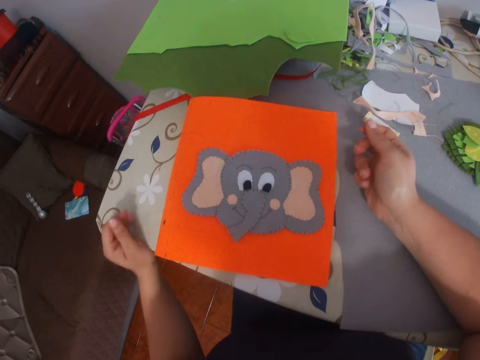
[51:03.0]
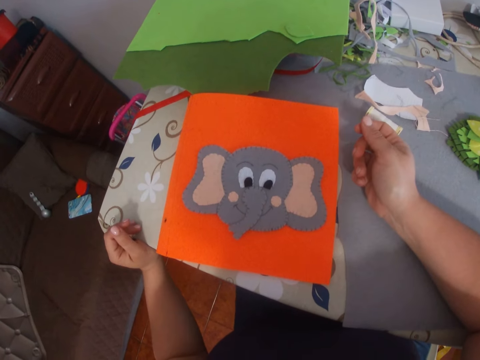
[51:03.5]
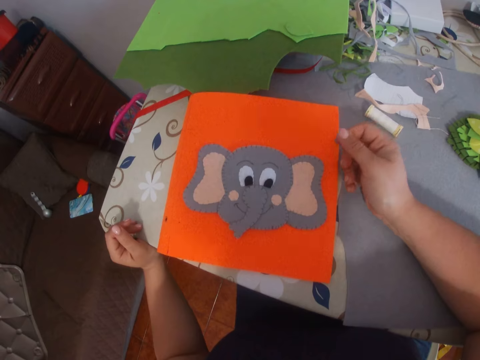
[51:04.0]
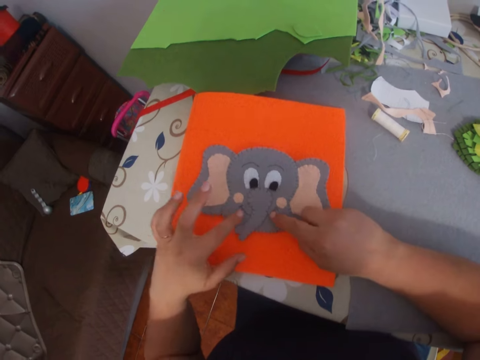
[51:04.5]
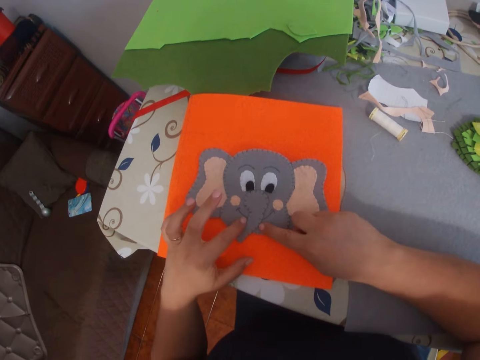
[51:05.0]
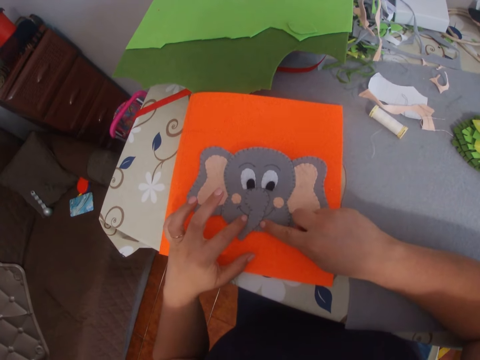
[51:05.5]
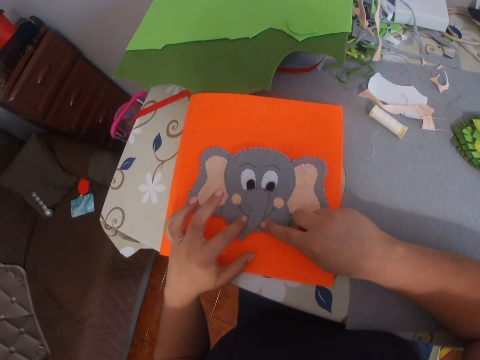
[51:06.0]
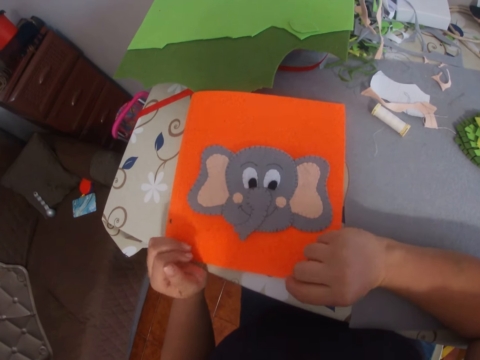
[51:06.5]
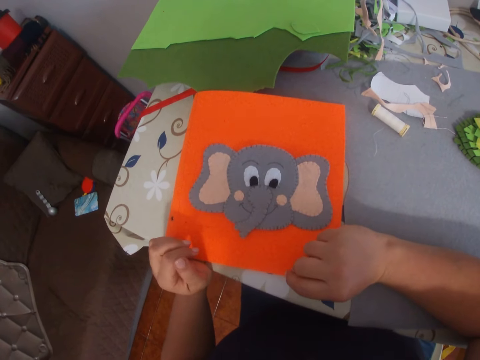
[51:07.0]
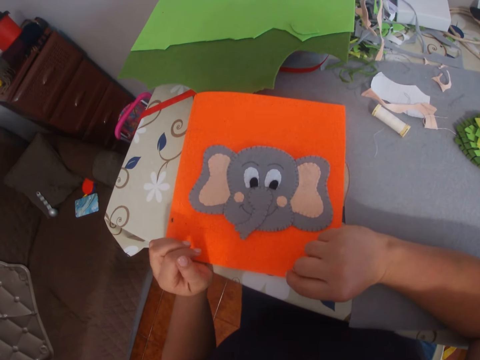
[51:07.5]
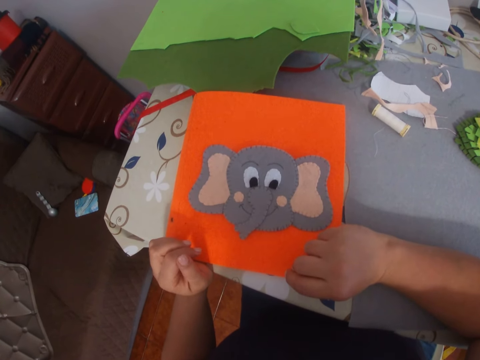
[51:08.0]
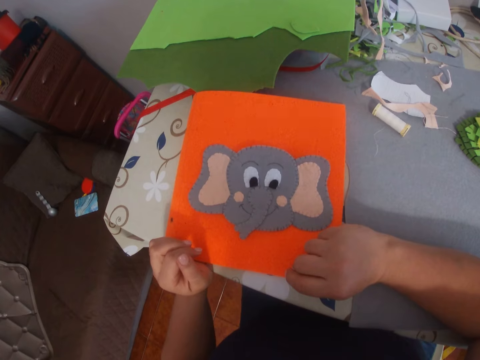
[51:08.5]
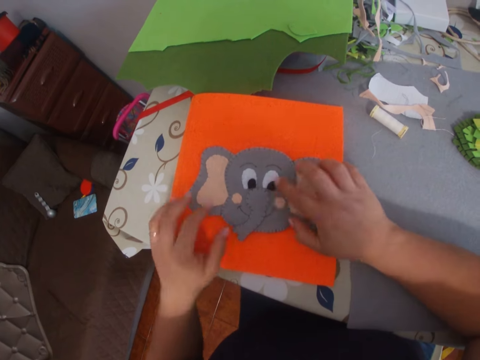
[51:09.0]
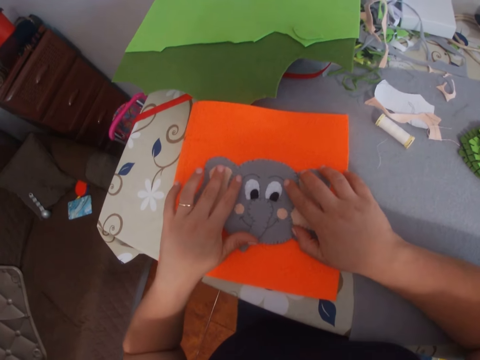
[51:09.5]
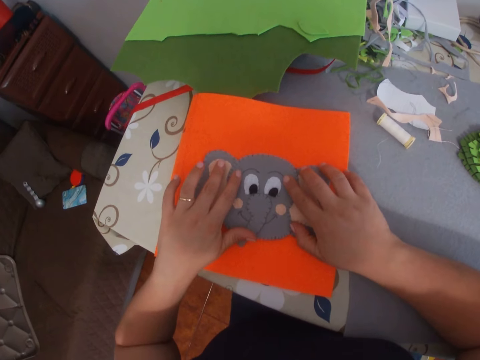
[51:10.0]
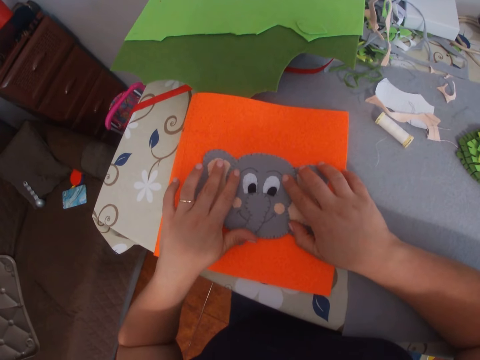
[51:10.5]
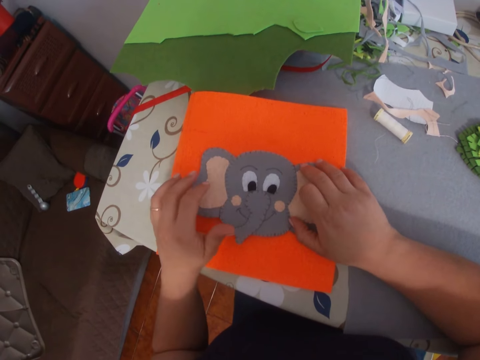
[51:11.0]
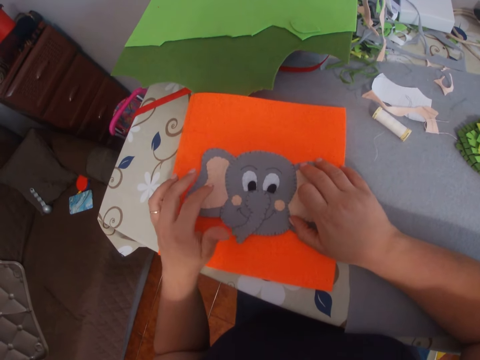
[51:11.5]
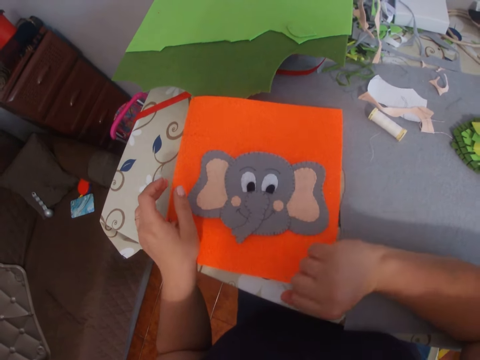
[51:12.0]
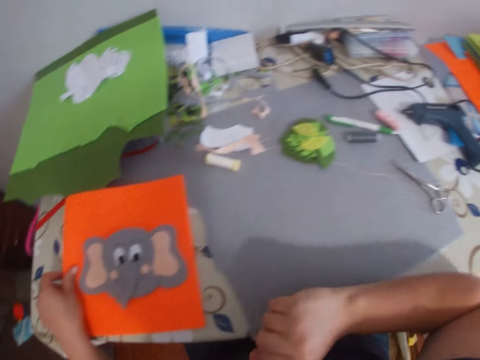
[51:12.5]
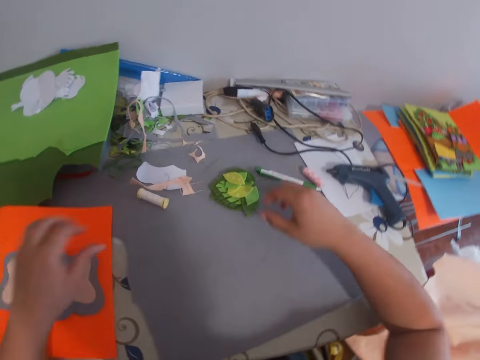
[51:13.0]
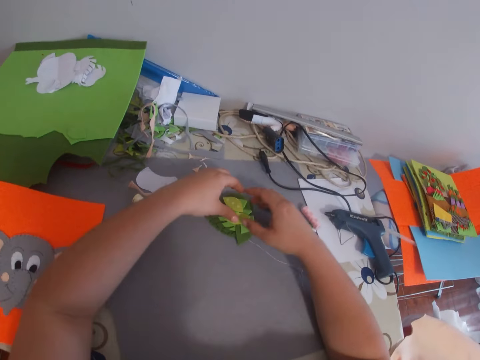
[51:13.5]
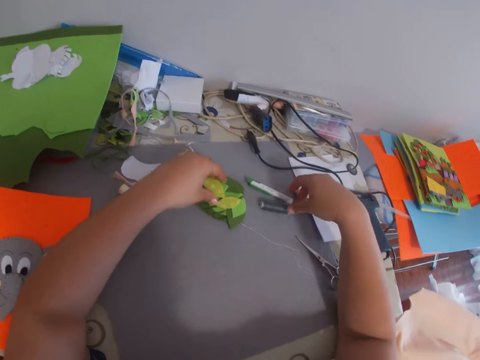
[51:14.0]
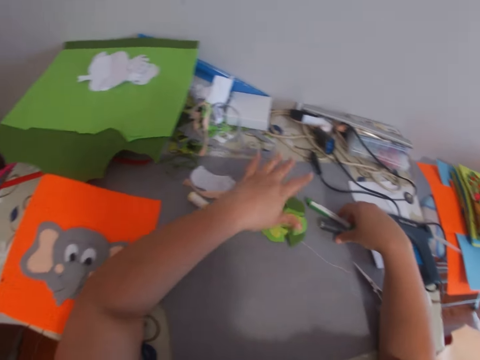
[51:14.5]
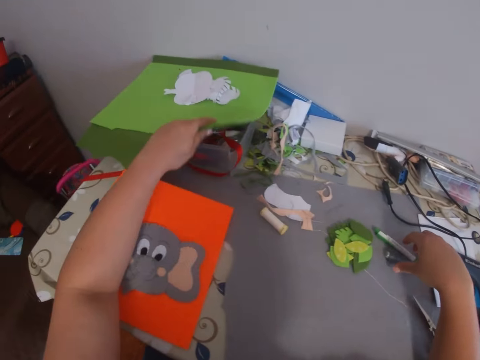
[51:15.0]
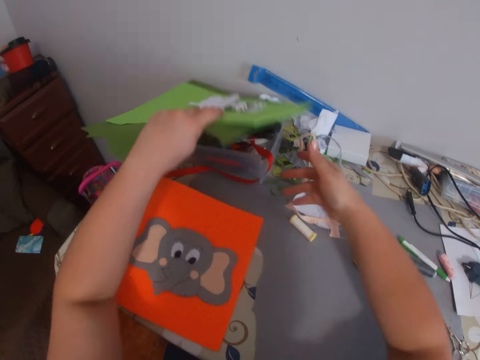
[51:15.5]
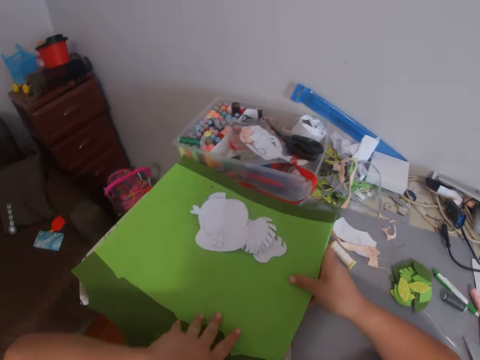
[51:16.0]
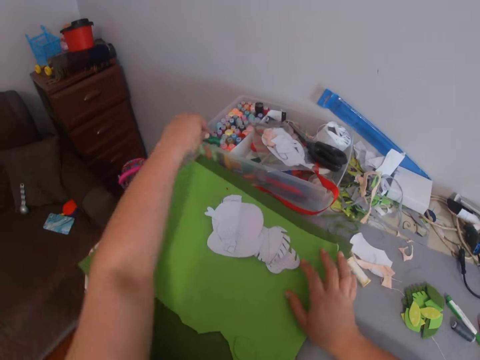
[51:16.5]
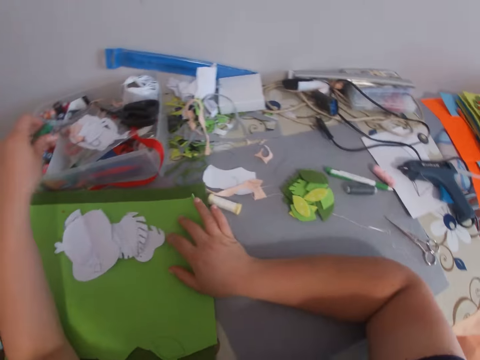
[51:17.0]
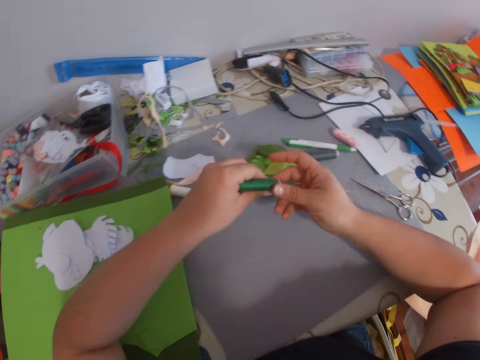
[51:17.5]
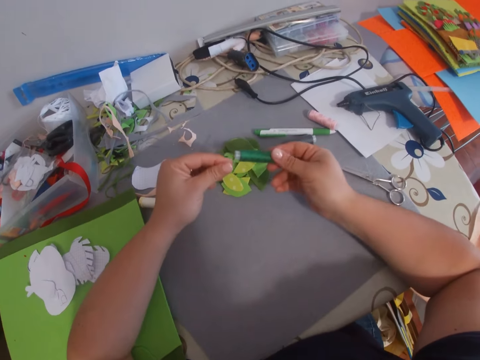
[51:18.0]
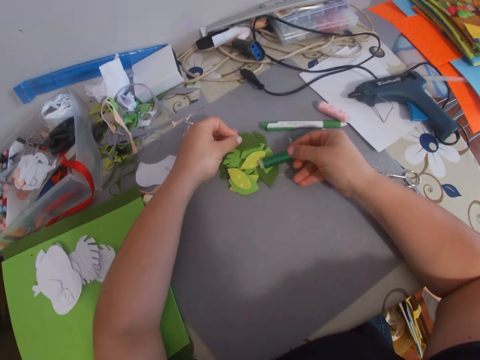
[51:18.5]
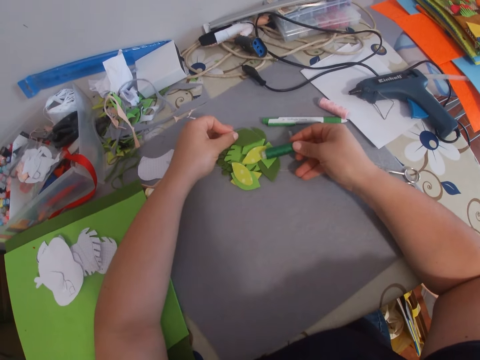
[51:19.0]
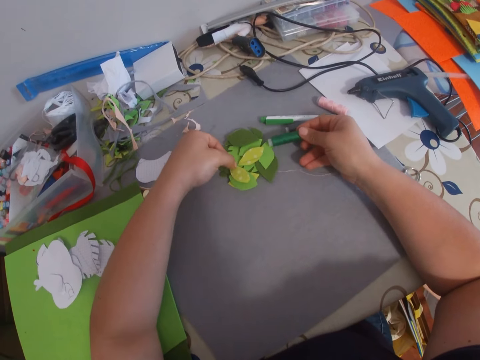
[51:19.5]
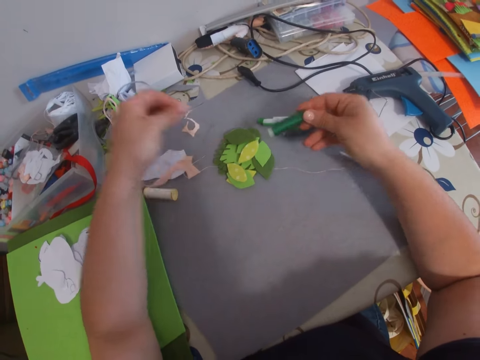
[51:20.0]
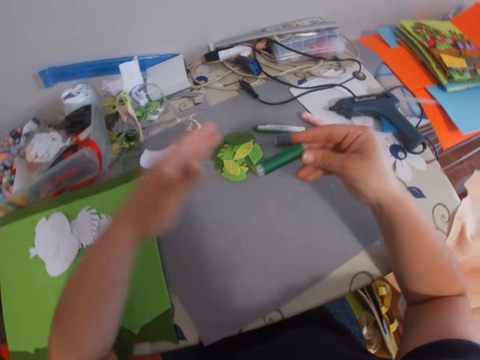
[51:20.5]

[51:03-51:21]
The camera wearer looks at the piece of cloth on the manila paper. They adjust the piece of cloth on the manila paper. They look at the piece of cloth on the manila paper. They adjust the piece of cloth on the manila paper. They touch some green pieces. They pick up a piece of manila paper and drop the piece of manila paper. They move the large green pad from the transparent bowl to the table. They pick up a green thread from the transparent bowl. They spin out some thread from the bundle. They compare the color of the thread with the pieces of manila paper. They untie the thread.

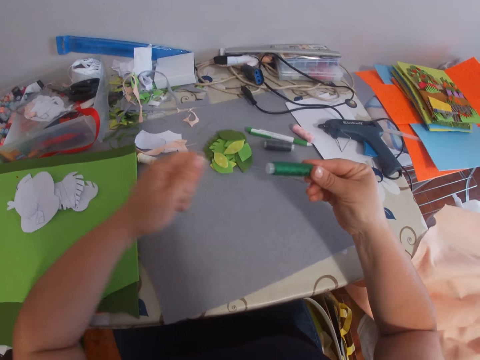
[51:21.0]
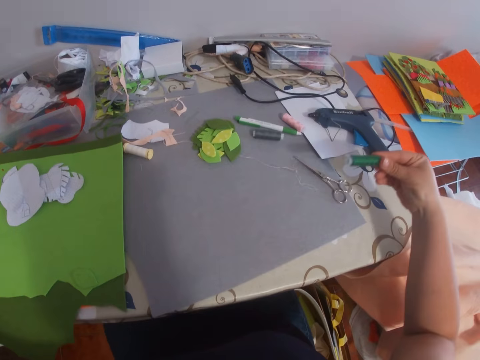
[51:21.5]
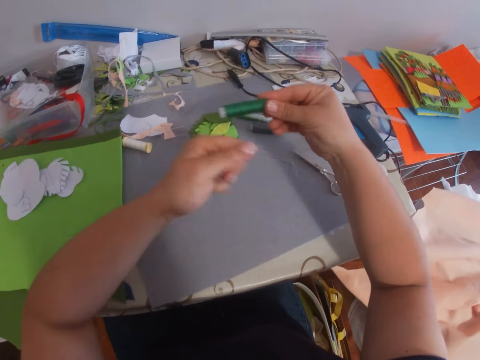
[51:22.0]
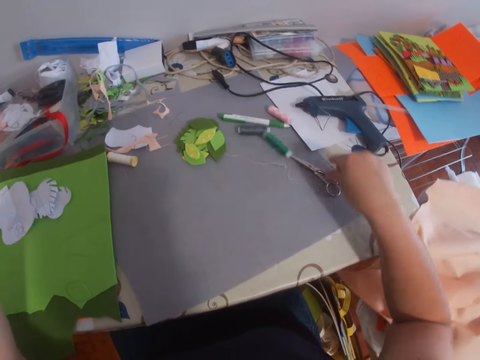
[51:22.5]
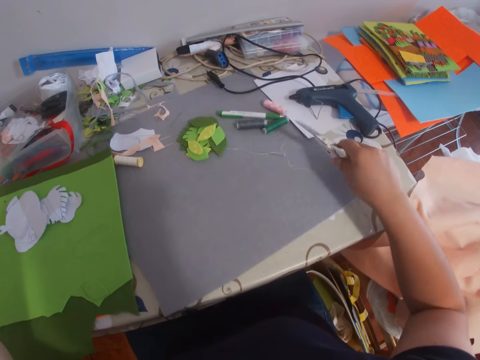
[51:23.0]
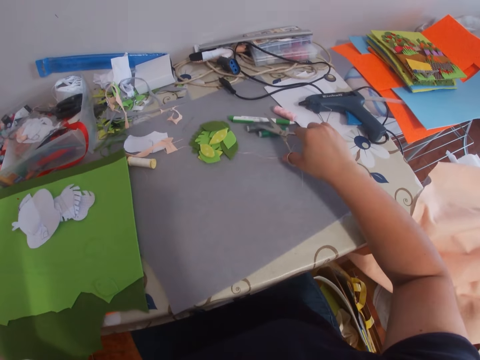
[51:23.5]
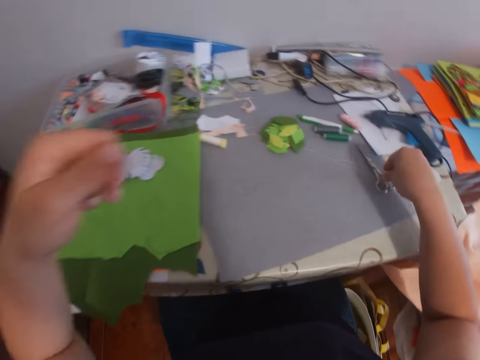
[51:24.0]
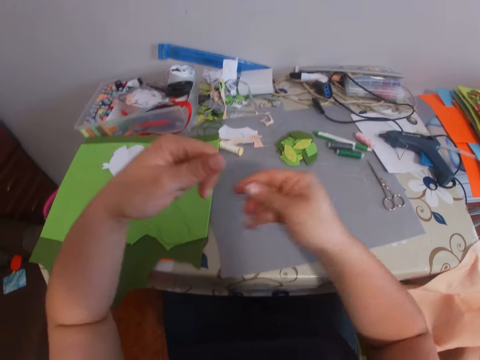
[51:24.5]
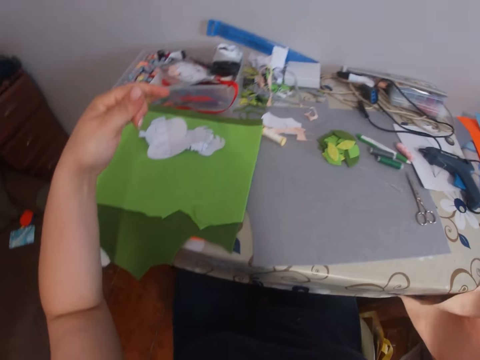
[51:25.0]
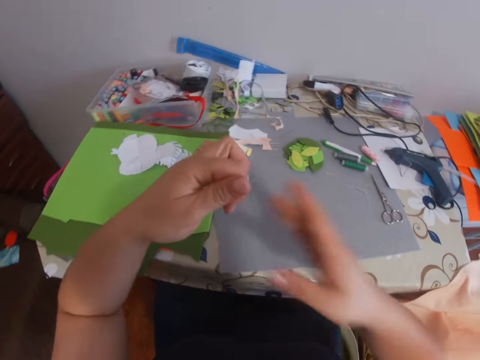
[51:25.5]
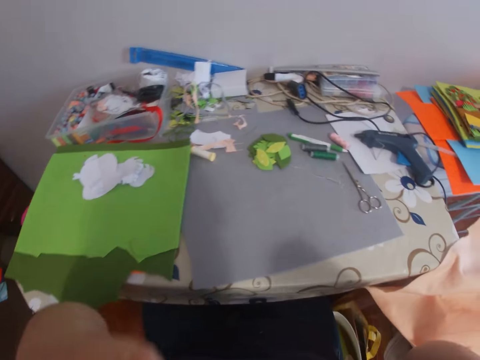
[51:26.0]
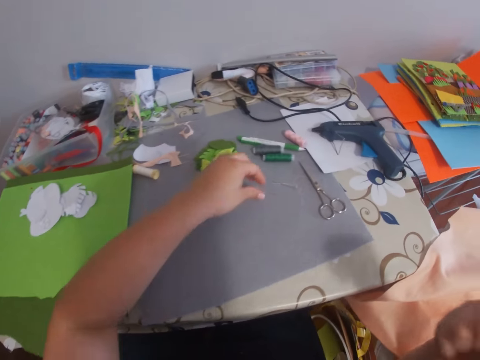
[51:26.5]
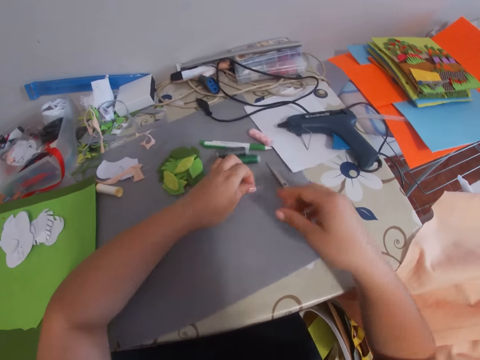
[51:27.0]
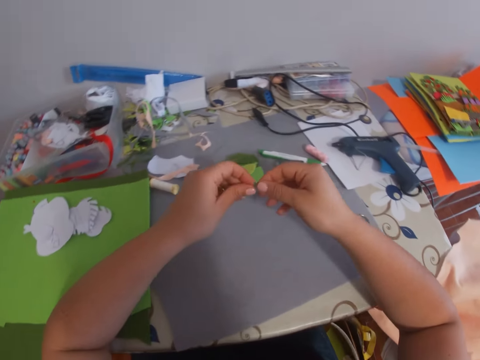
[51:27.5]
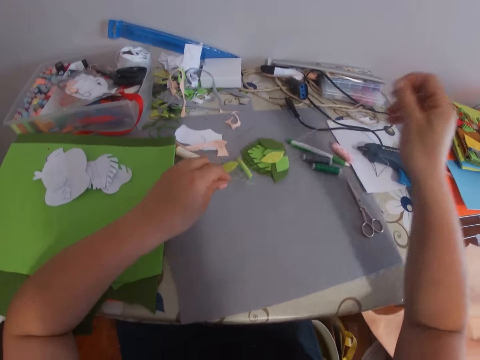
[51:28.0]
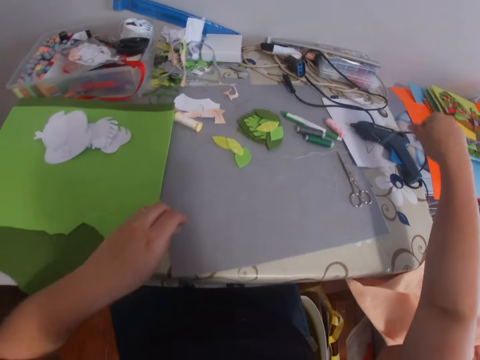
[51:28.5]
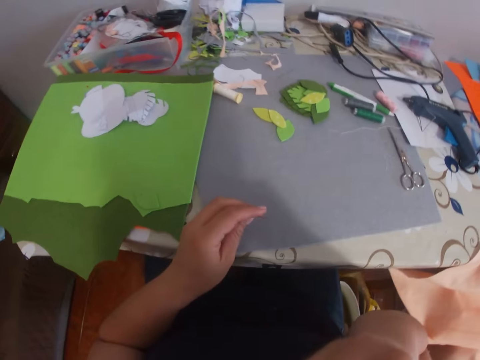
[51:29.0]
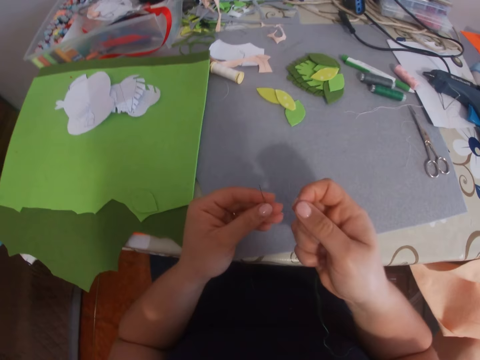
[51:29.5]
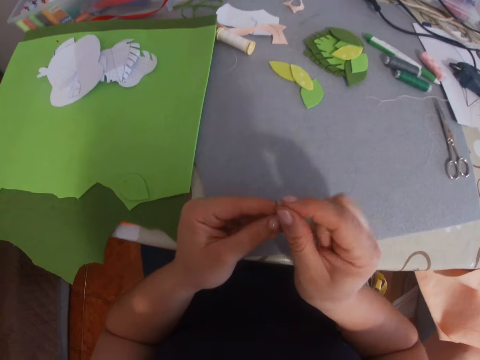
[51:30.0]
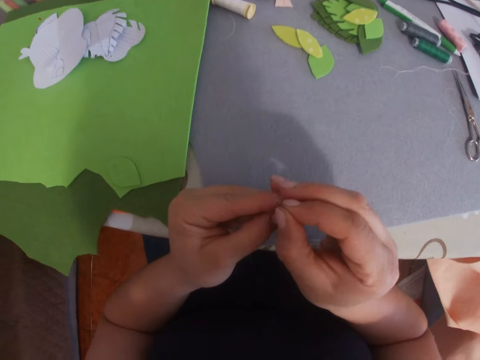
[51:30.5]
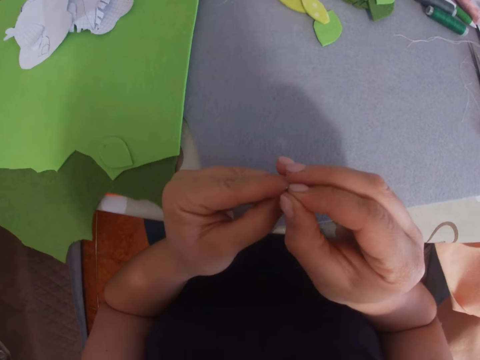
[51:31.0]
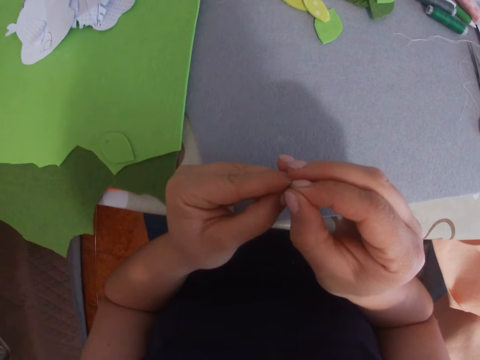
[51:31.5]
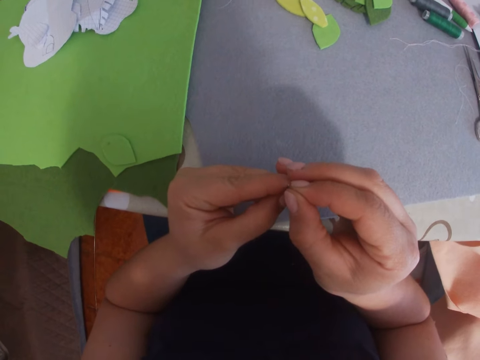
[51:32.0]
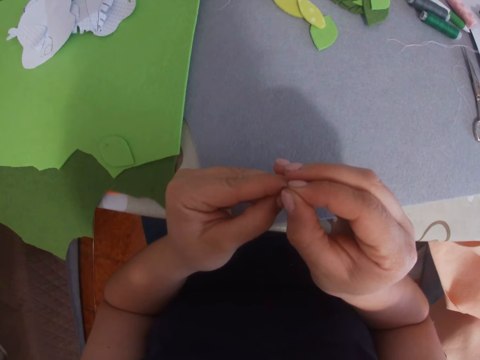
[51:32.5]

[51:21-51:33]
The camera wearer picks up a pair of scissors from the table. She cuts the thread with the scissors. She puts the pair of scissors on the table. She stretches the thread with both hands. She holds the thread. She puts the thread in her mouth. She picks up a needle. She picks up the thread. She pulls out the thread from the needle. She inserts the thread into the needle.
